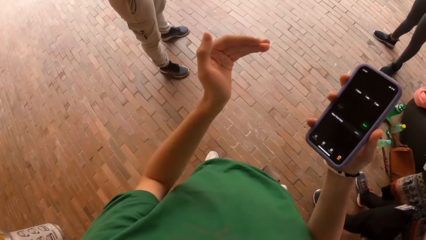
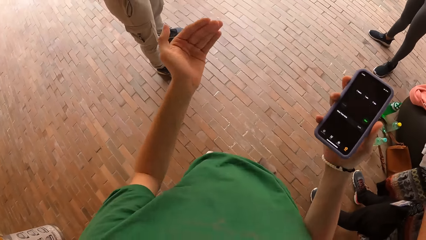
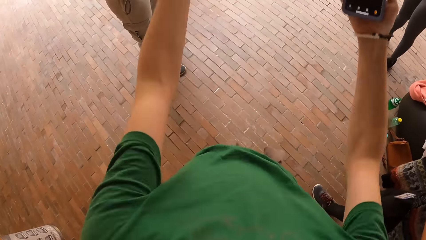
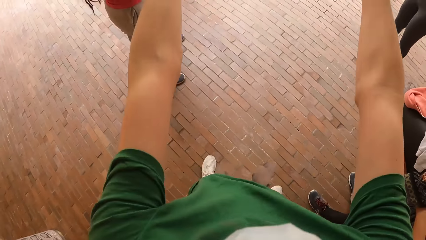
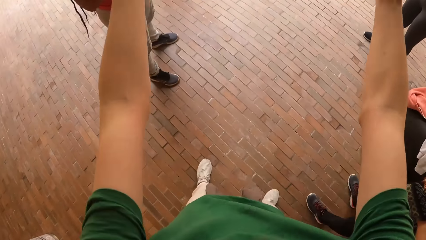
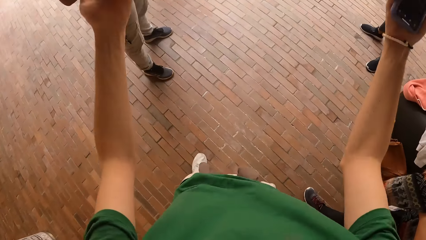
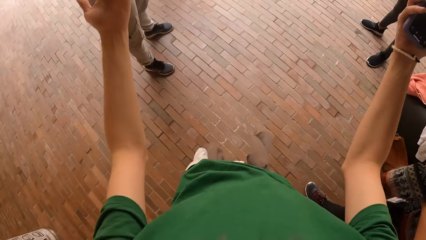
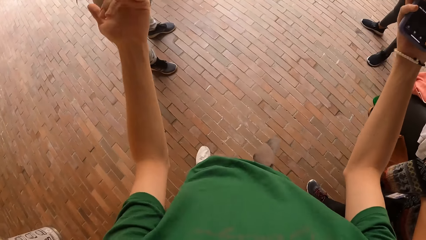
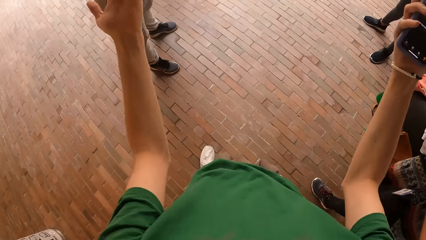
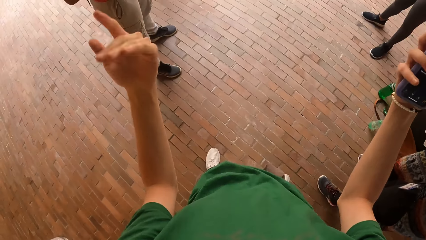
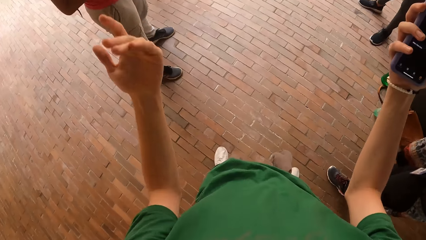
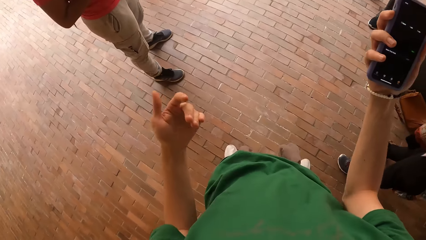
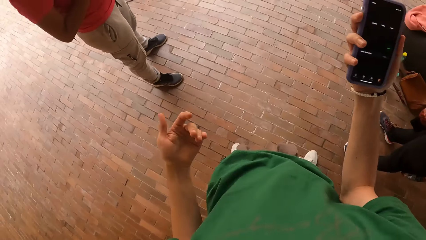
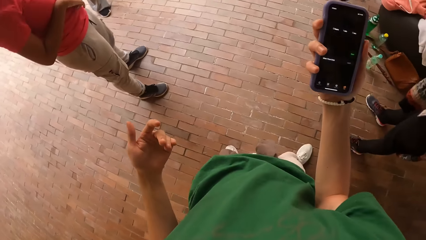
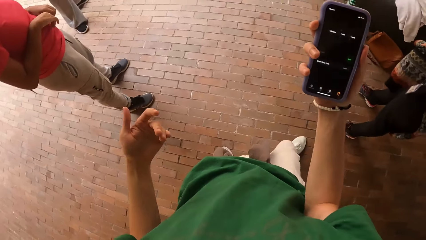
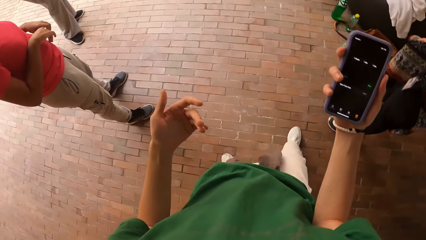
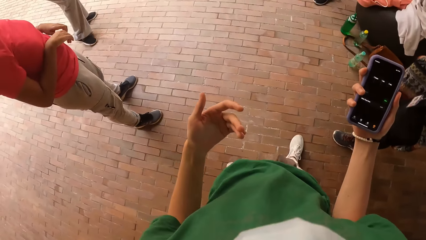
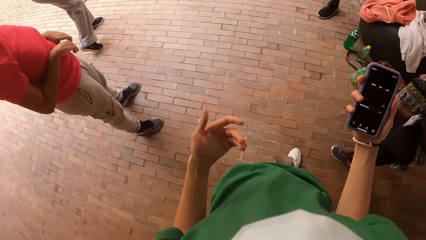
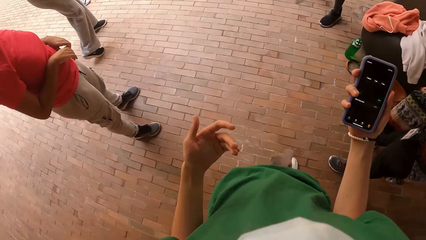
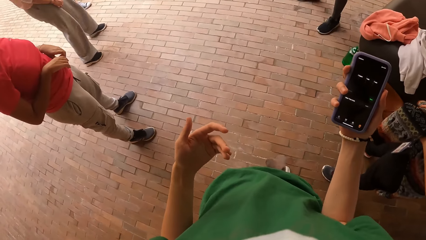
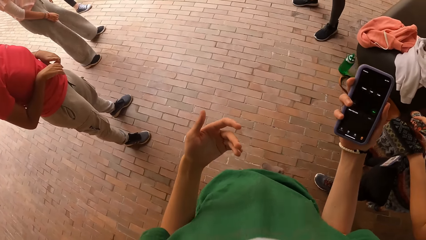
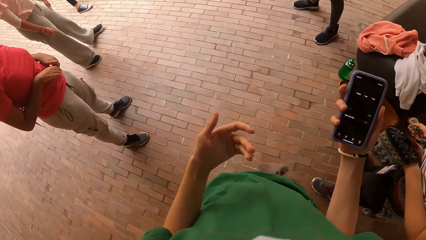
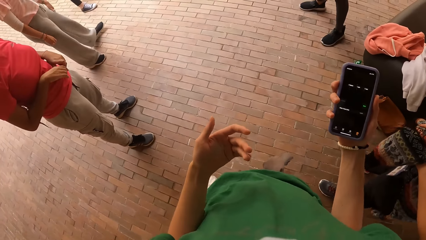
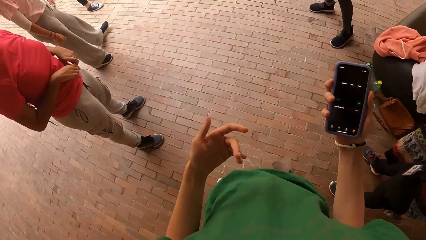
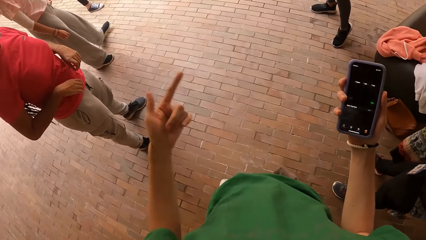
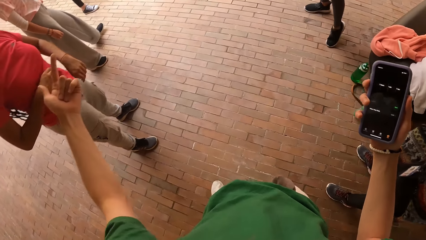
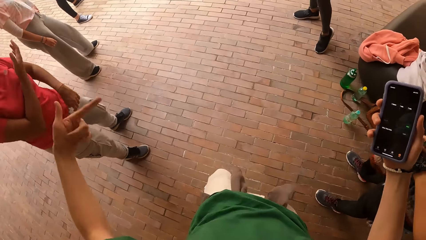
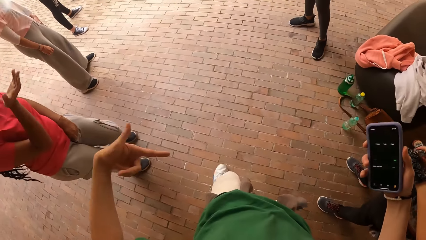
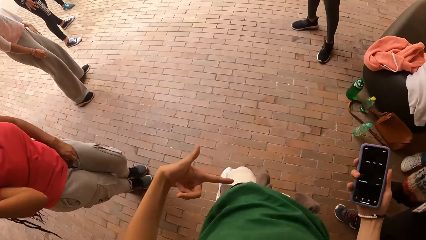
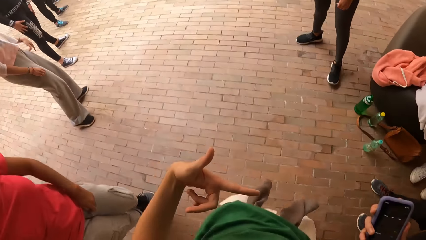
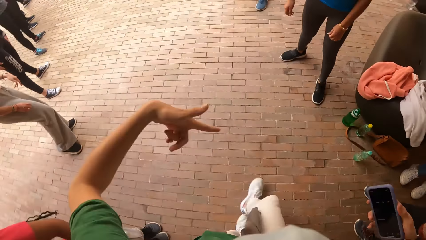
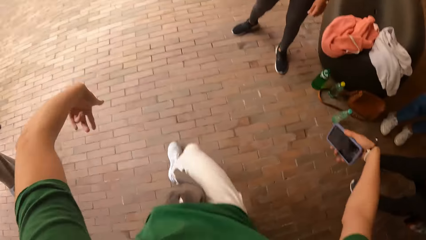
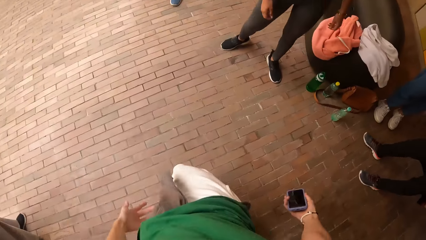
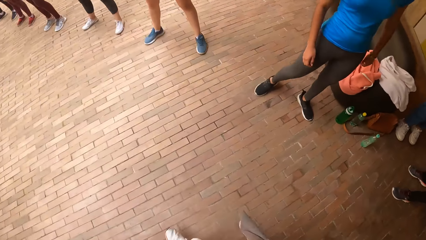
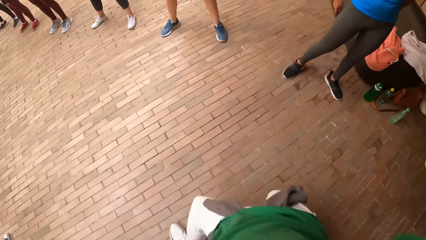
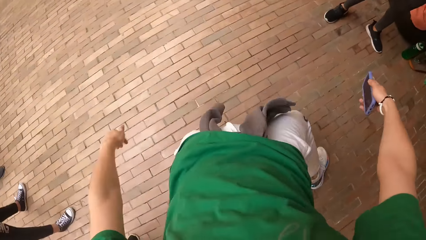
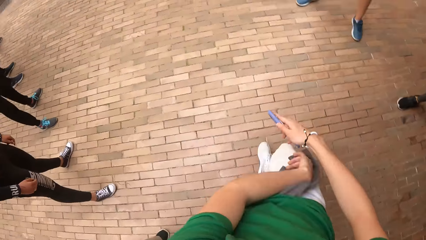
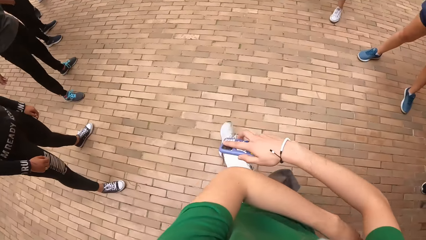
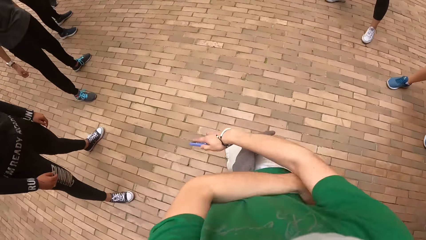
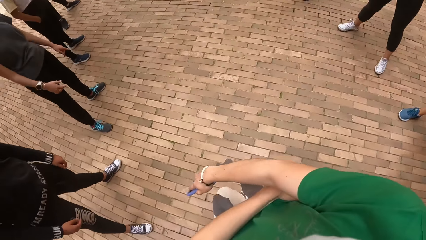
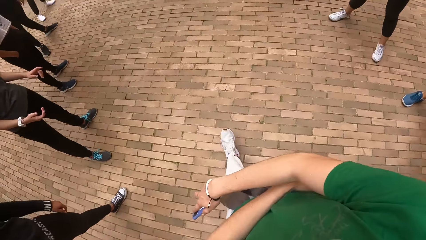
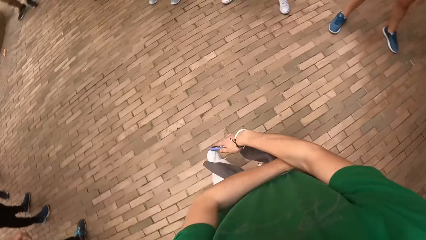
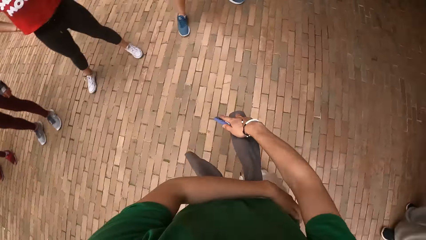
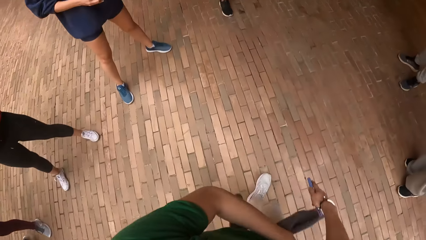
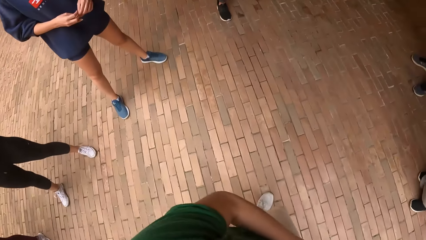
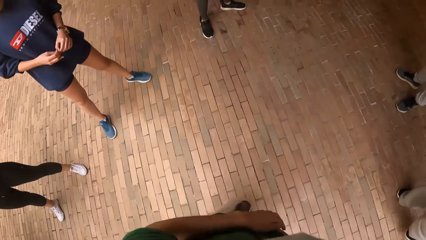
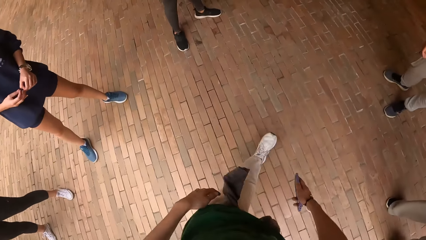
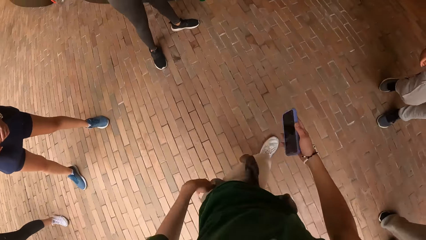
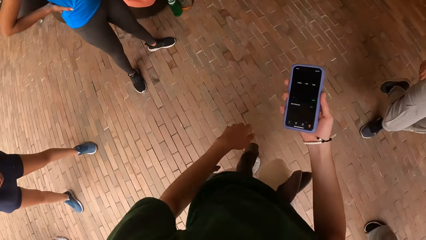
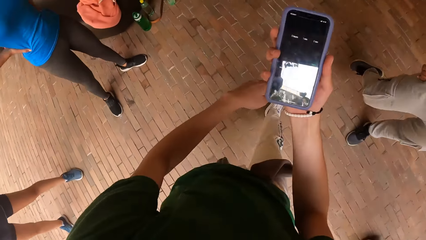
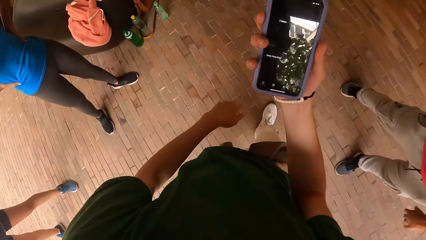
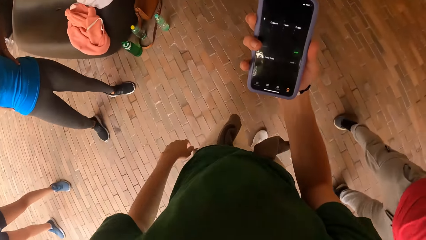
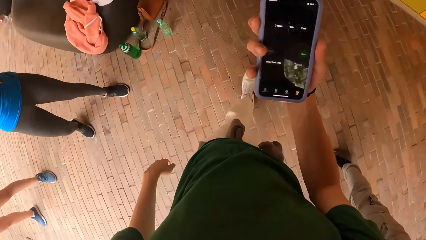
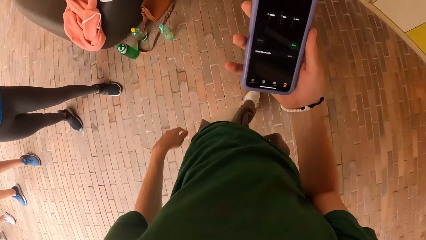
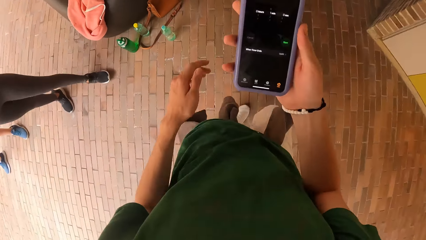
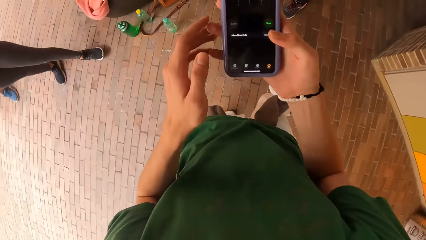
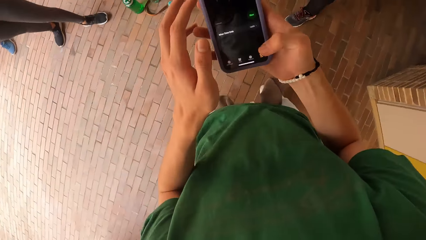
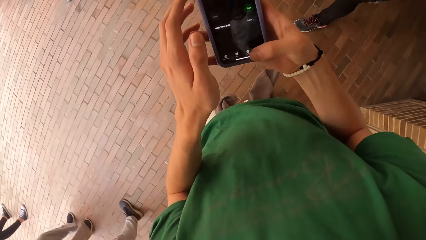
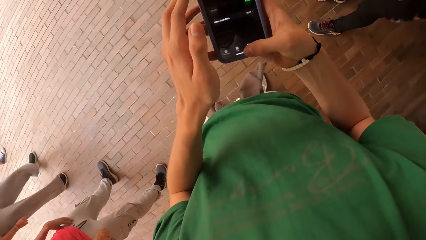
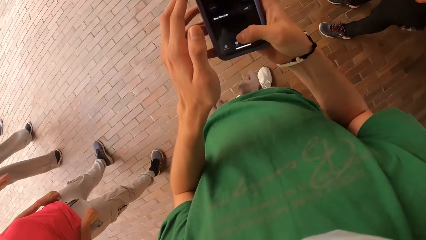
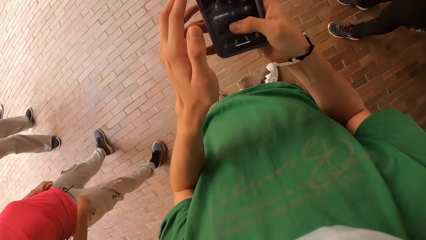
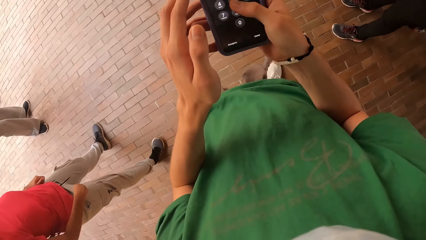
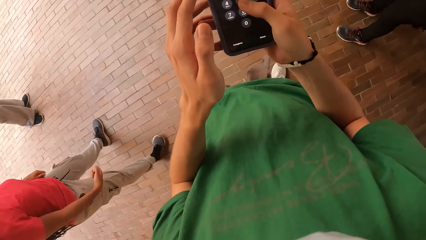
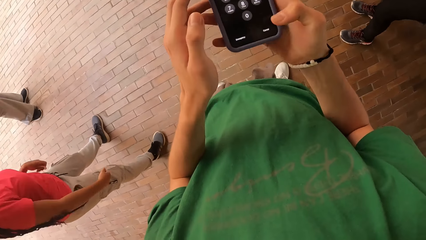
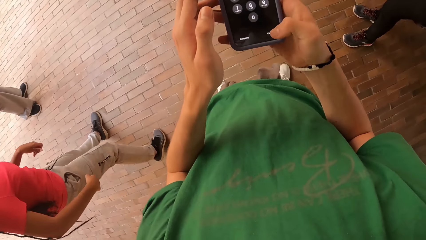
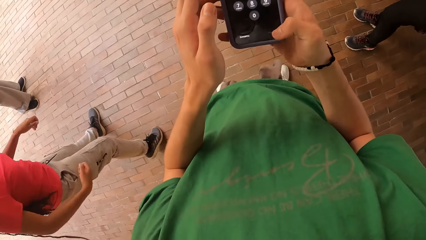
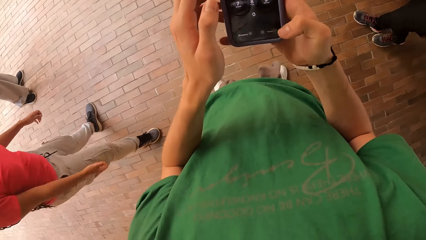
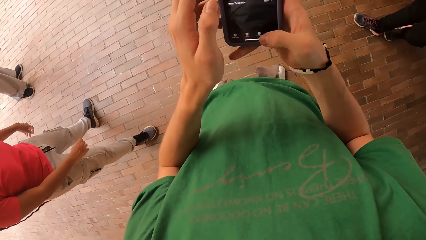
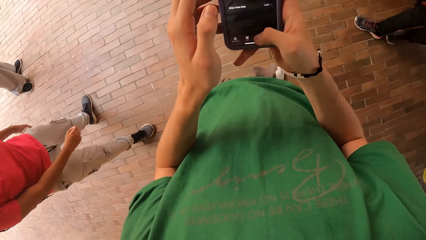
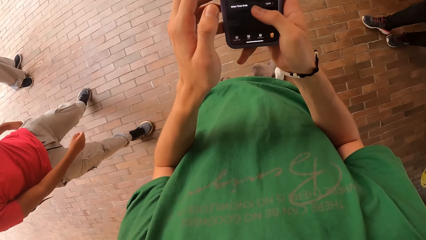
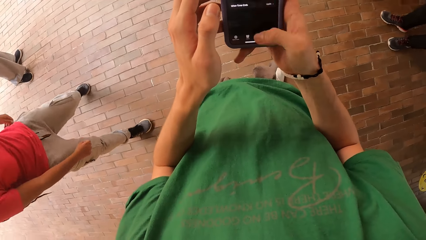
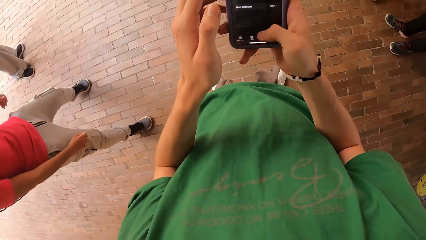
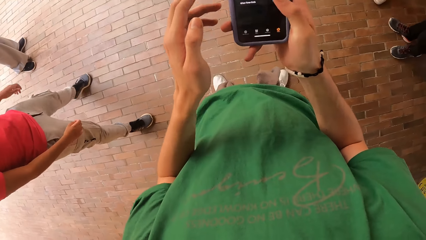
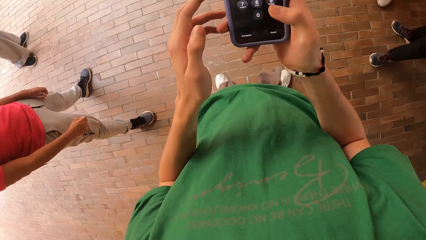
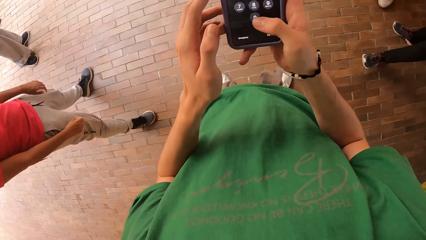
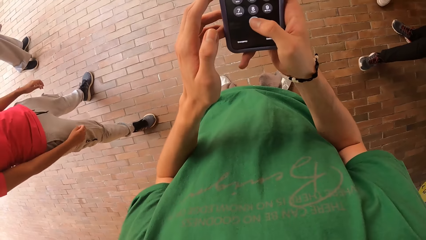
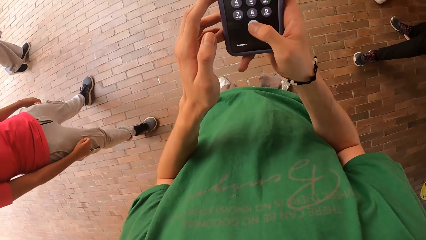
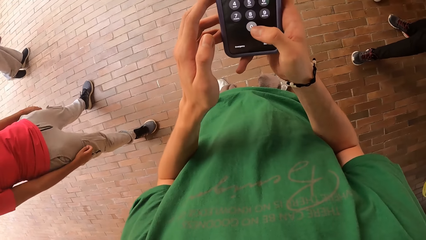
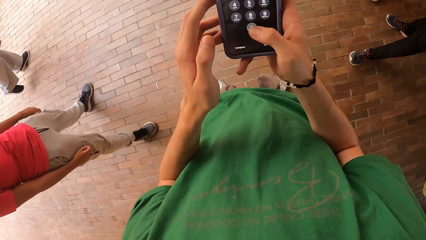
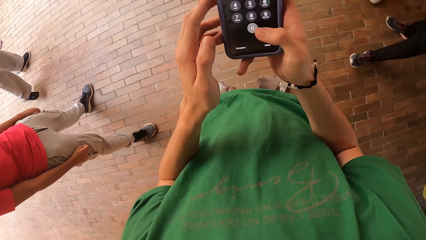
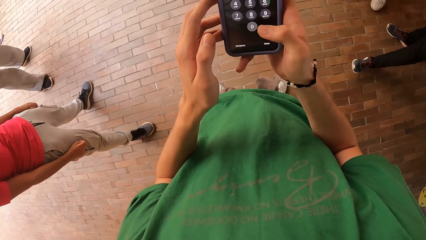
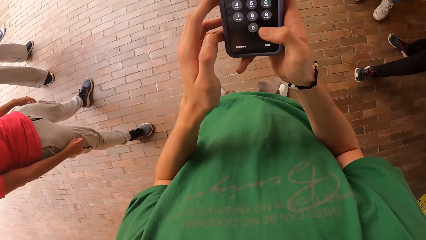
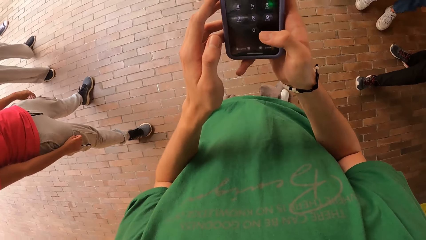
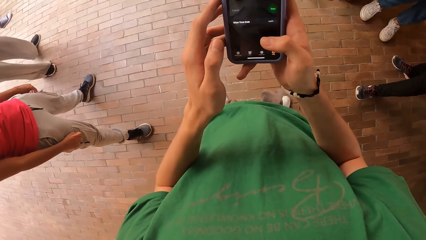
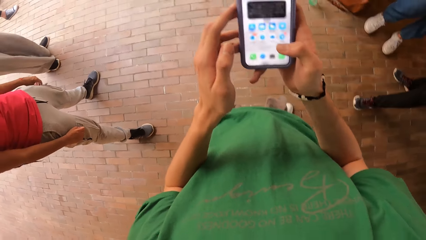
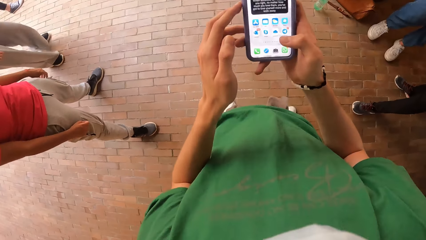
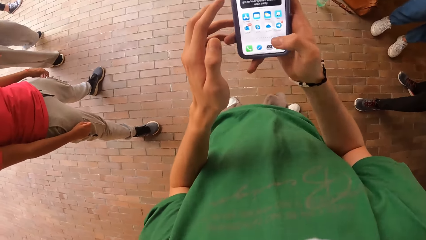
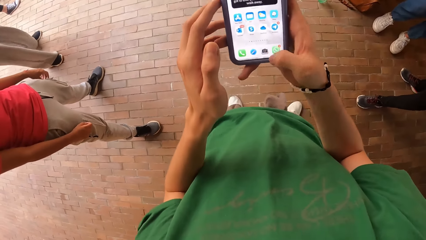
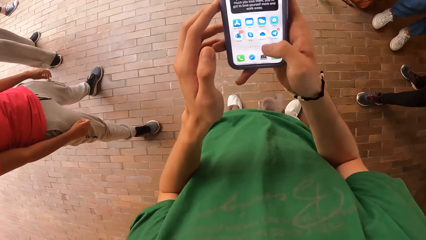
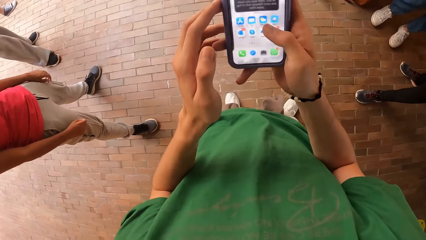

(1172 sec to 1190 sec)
The camera wearer walks in the circle. They dance, walk out of the circle and look at the phone. They operate the mobile phone with both hands.
